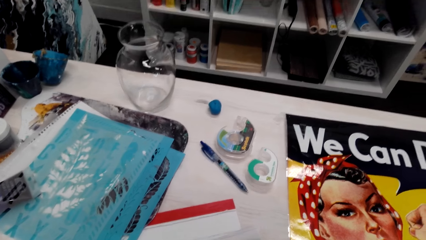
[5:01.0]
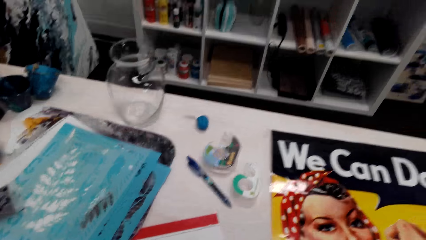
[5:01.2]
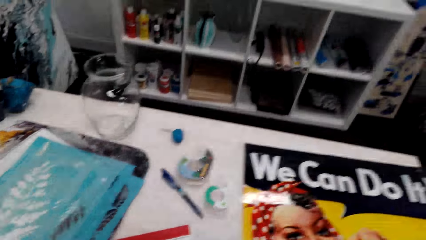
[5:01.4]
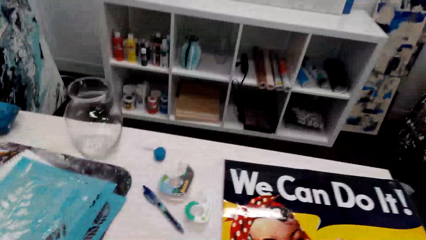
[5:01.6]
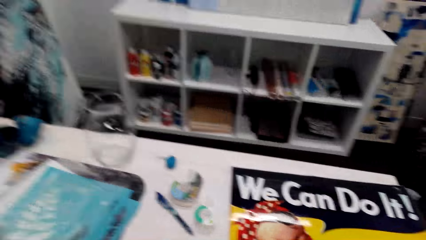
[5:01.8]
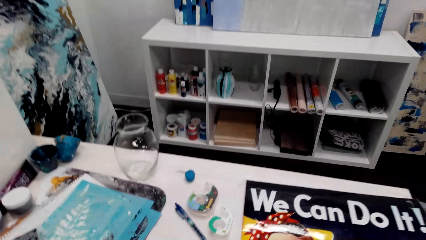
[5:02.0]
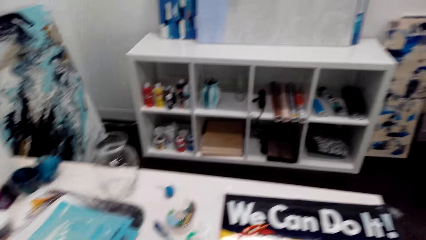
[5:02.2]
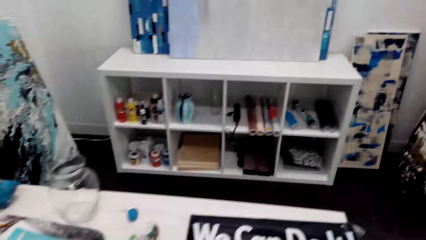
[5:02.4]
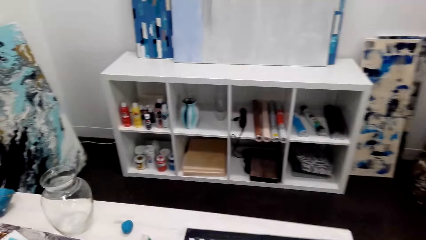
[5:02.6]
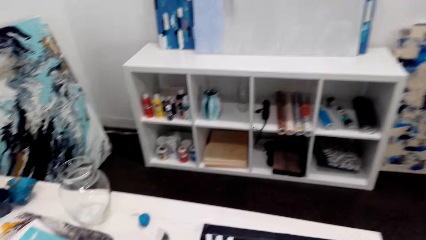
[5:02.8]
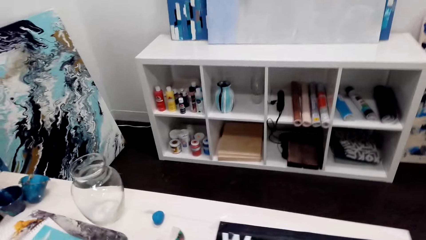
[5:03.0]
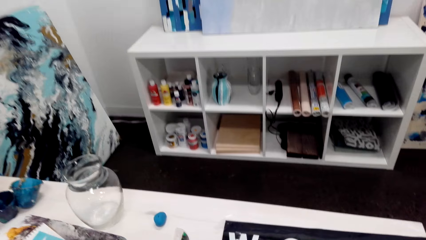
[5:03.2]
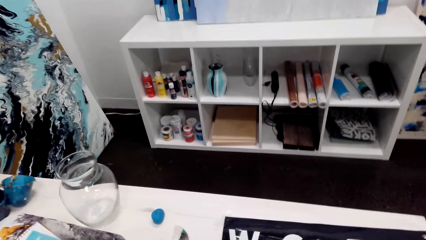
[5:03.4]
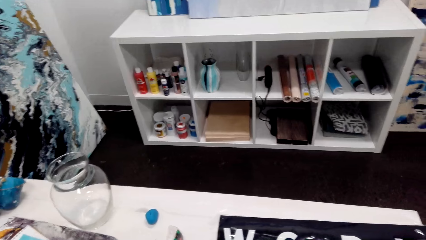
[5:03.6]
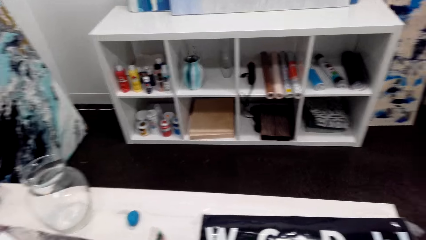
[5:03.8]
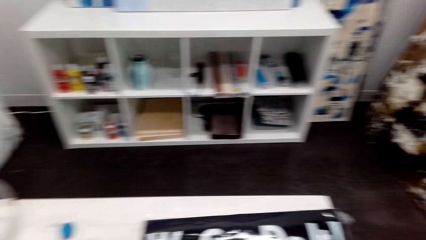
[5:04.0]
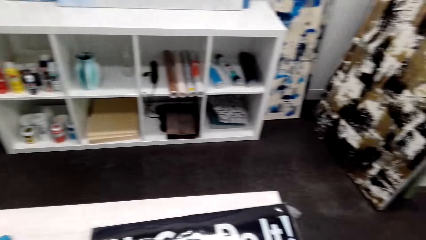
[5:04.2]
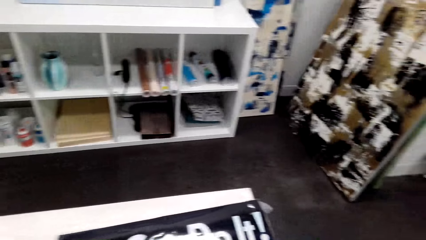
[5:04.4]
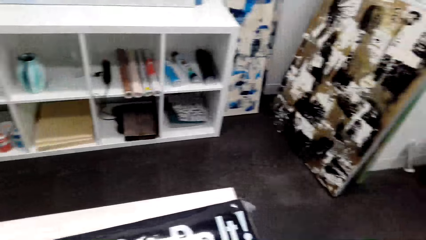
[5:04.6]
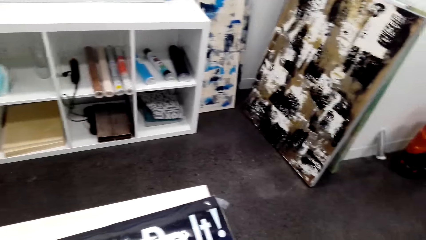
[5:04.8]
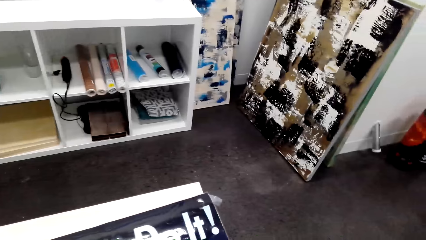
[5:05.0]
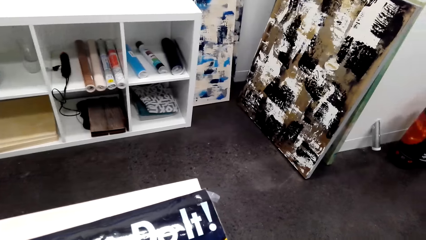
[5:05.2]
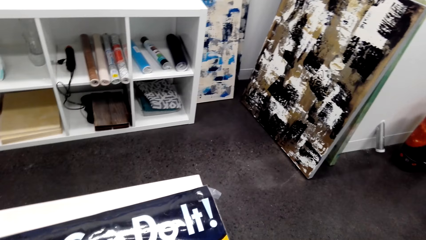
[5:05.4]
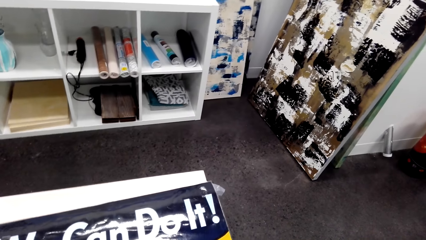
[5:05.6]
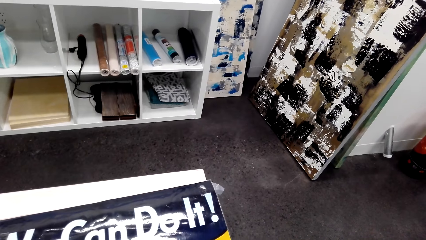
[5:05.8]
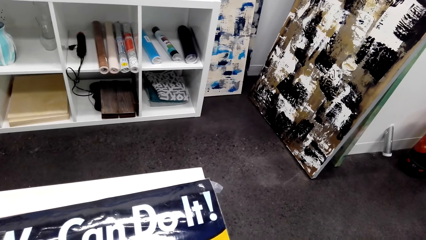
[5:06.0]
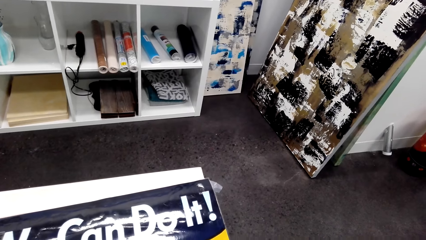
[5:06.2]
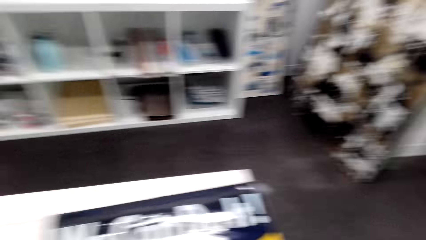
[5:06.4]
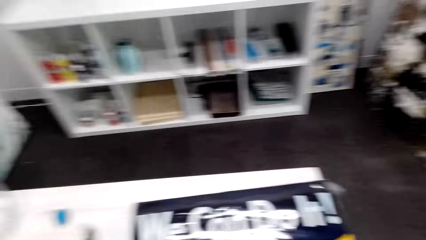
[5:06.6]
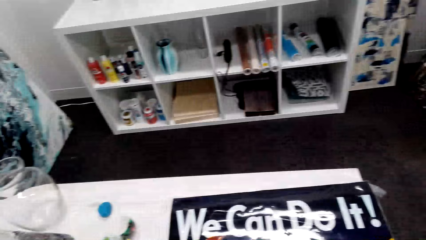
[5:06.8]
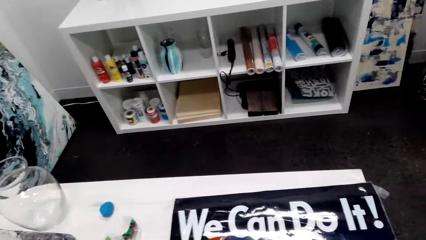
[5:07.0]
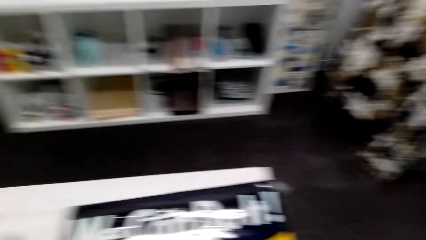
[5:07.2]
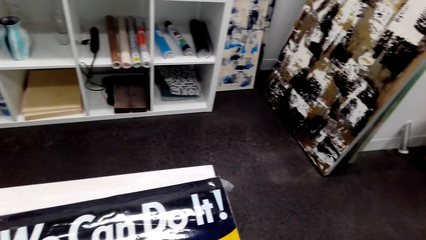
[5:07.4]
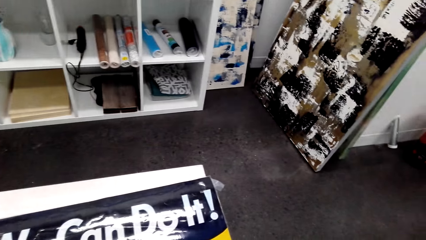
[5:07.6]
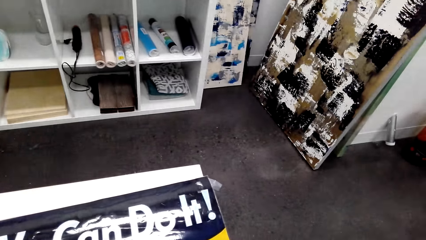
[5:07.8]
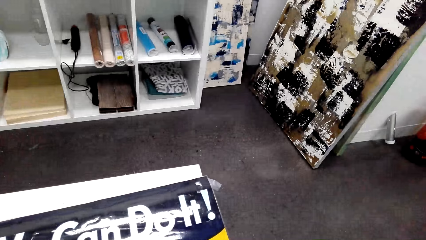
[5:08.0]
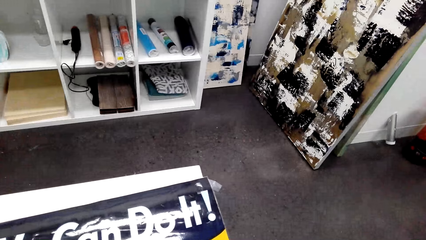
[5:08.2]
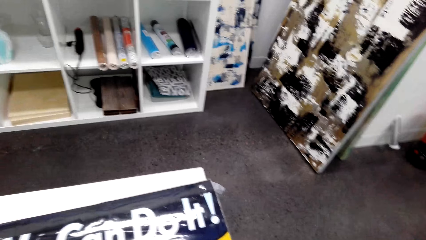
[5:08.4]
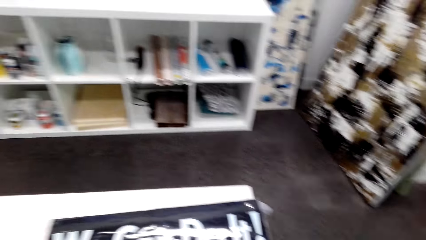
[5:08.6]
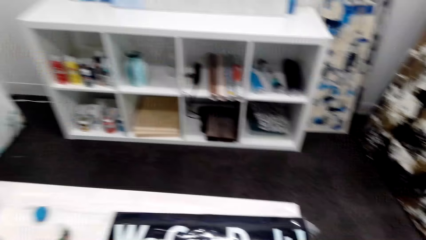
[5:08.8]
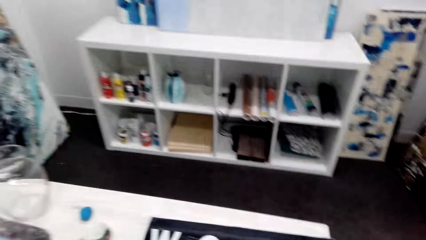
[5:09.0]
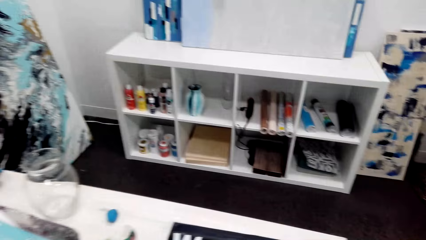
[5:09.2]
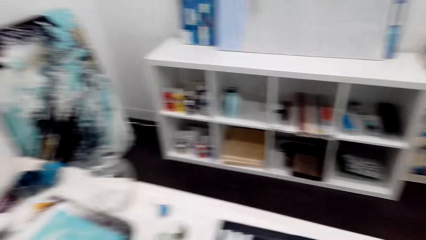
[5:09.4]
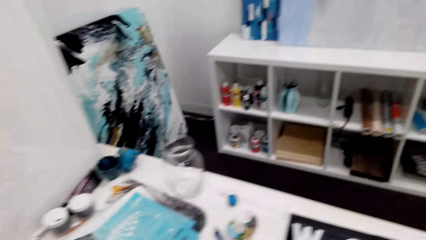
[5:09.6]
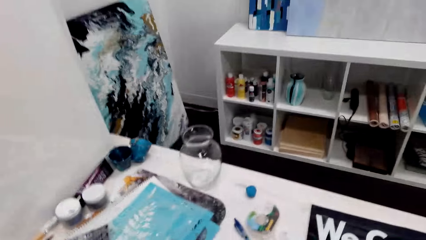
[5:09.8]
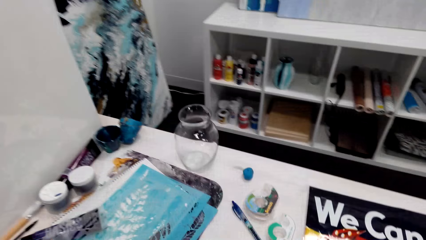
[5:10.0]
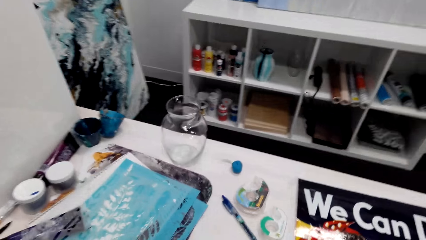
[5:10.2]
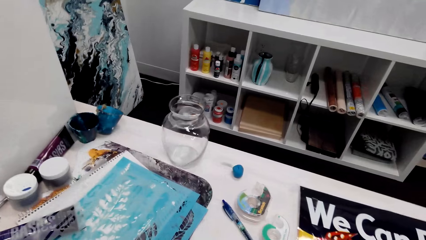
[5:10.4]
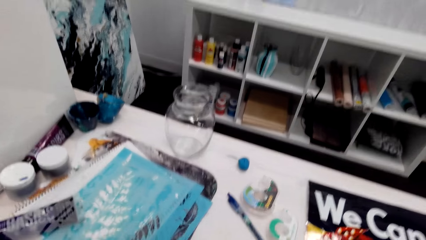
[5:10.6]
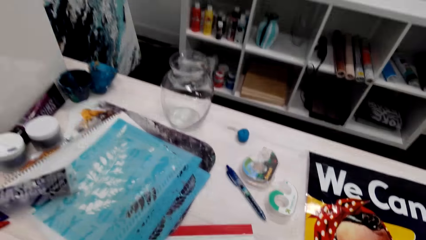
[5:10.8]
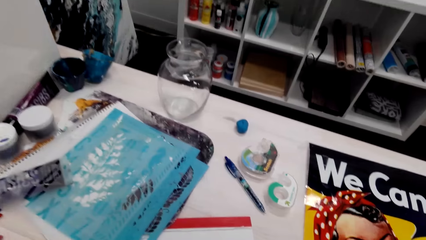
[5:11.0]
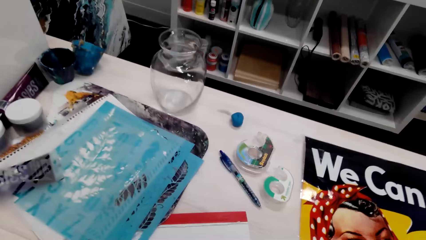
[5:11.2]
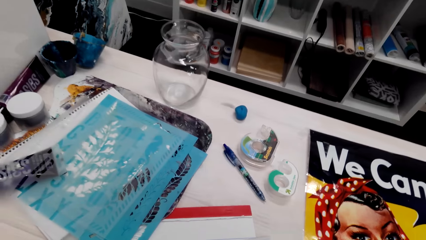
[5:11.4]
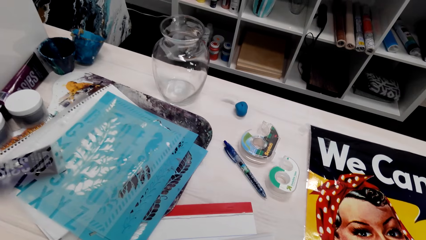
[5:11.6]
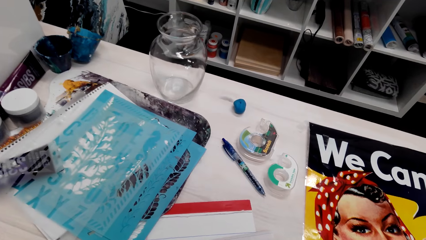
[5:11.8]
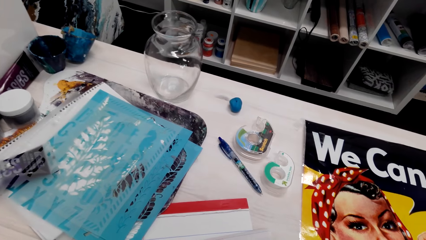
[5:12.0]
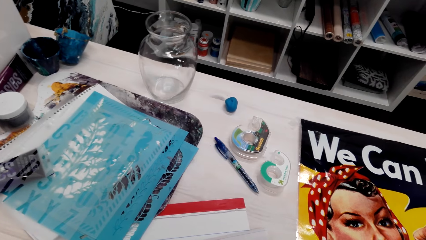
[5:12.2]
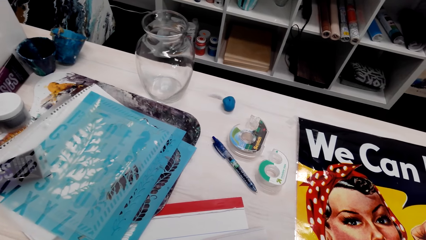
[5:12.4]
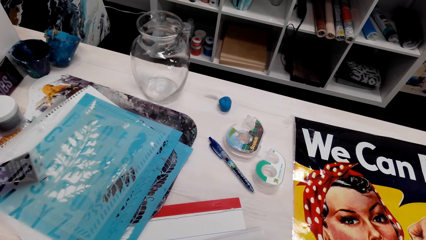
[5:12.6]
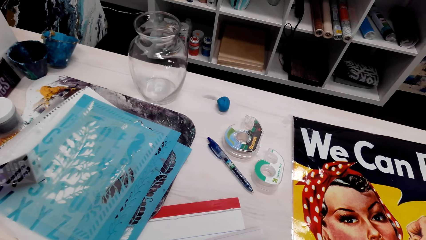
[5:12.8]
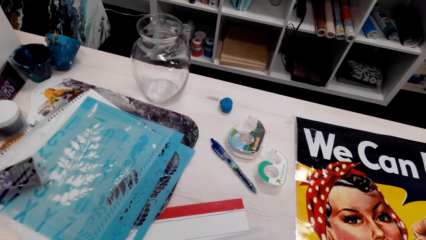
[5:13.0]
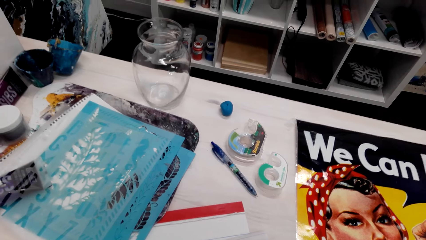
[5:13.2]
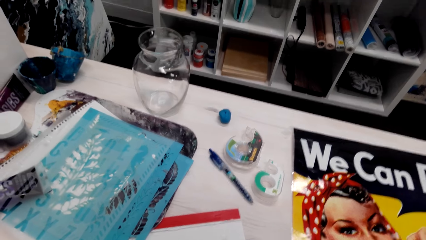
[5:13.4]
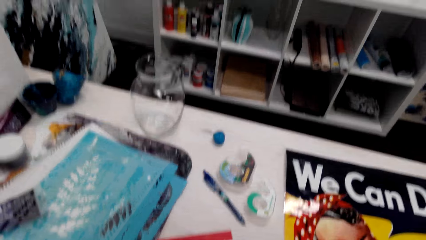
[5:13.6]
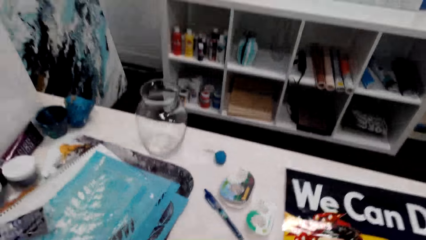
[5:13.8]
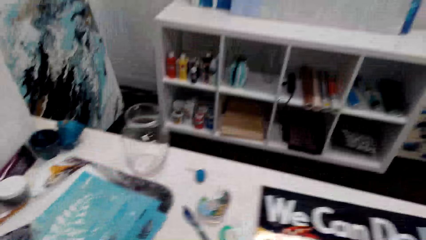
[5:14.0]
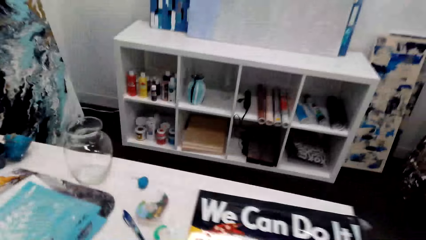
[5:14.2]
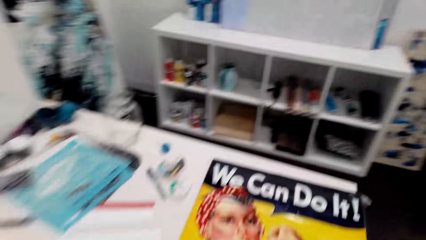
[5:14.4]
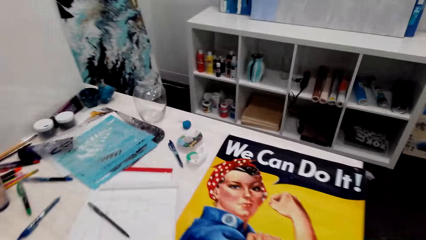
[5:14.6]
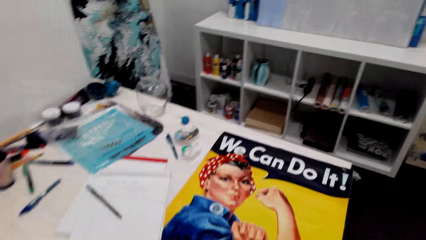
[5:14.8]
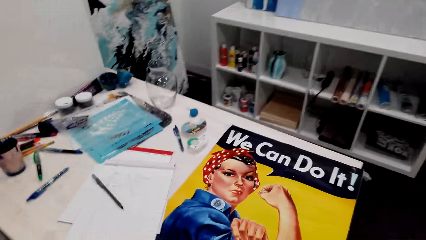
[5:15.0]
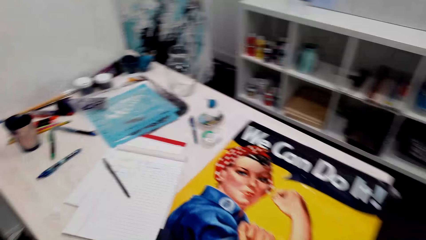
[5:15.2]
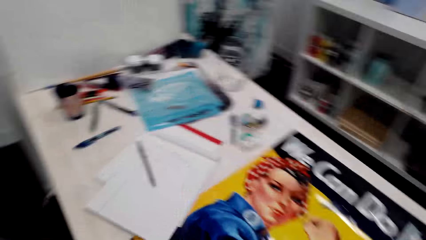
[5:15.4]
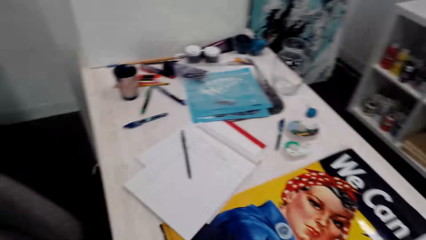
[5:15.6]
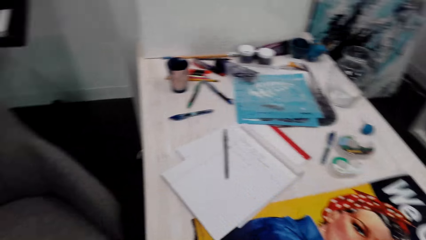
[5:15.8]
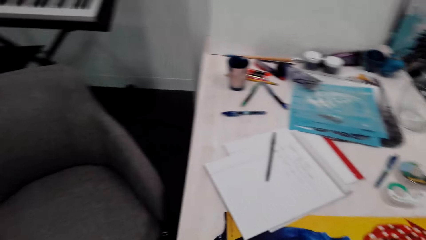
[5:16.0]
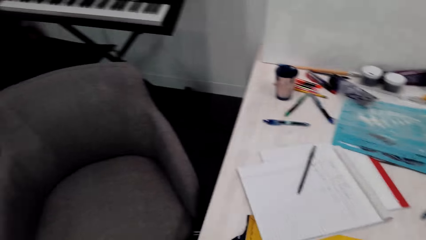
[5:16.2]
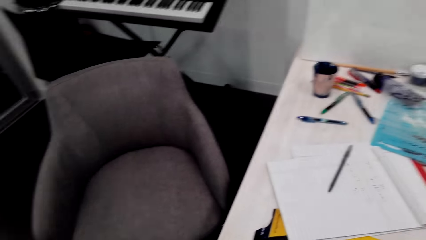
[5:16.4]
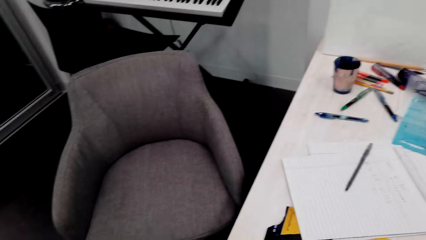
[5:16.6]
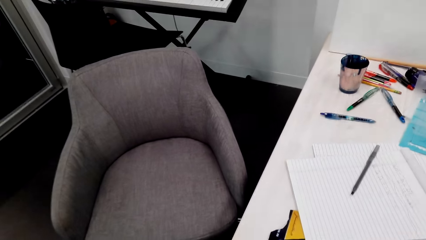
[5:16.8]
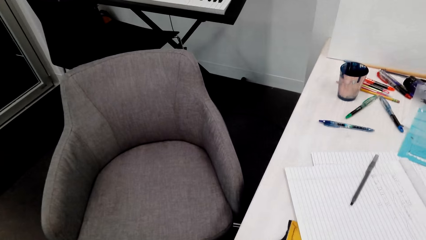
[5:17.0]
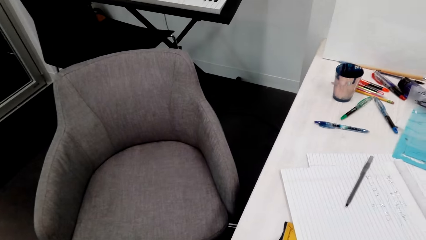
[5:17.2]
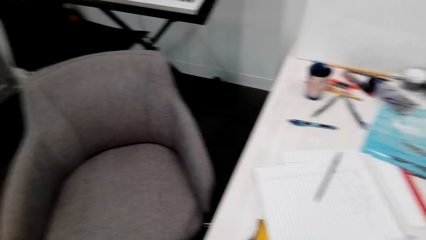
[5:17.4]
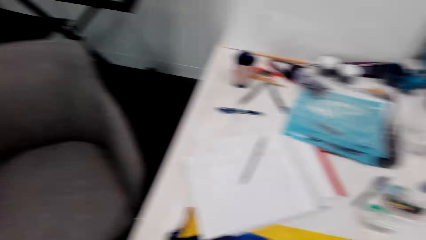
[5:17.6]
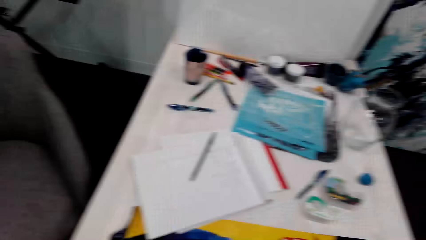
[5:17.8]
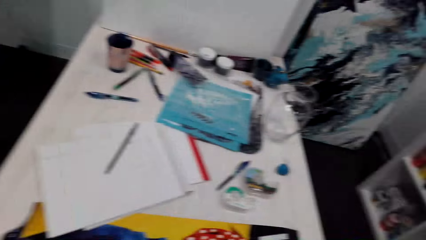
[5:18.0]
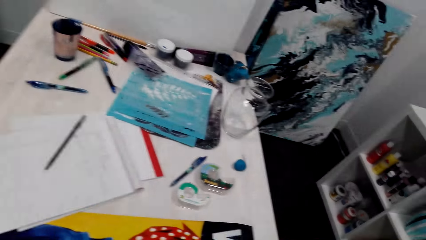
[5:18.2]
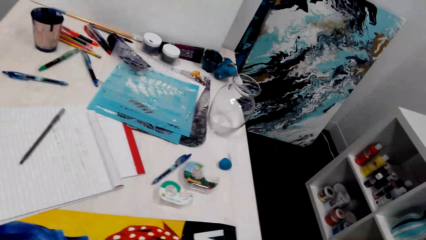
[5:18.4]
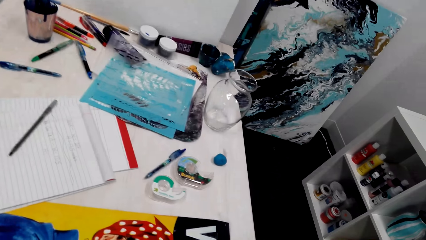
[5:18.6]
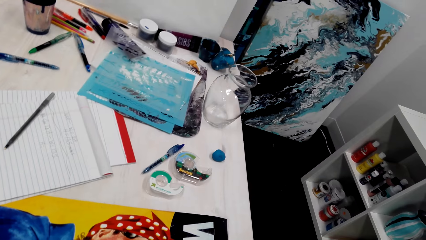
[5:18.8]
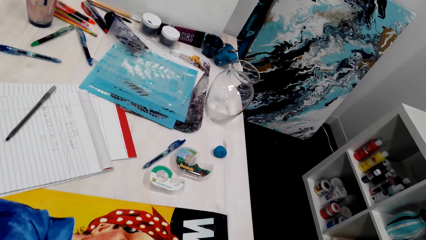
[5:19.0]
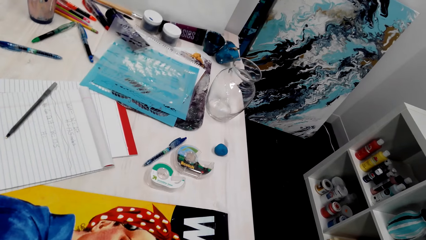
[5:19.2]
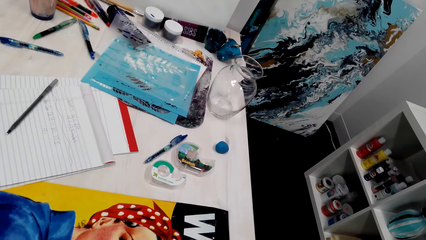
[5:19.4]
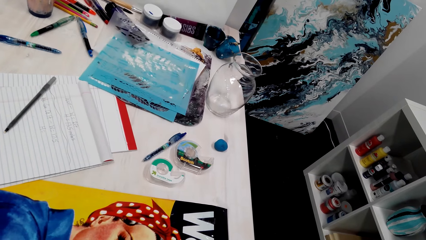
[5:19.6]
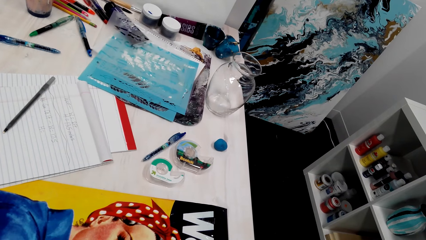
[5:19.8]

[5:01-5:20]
The camera wearer looks around.
